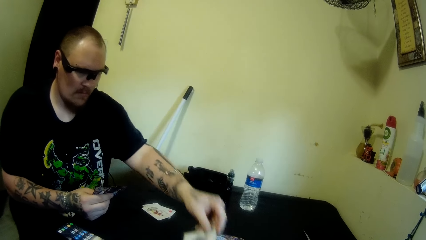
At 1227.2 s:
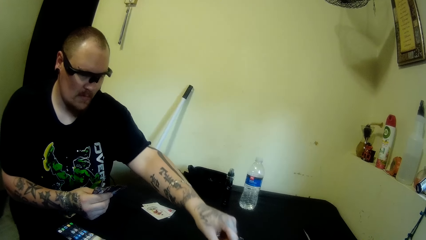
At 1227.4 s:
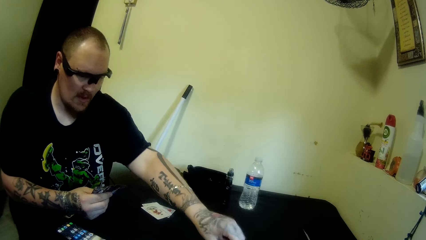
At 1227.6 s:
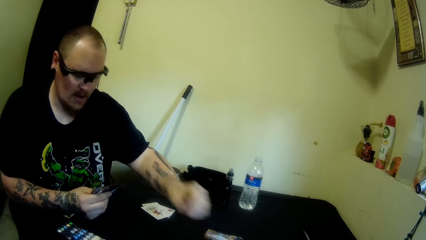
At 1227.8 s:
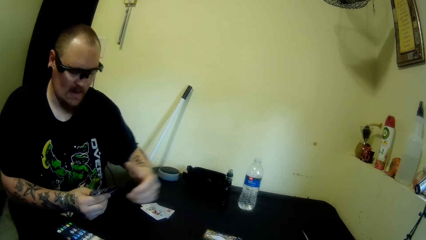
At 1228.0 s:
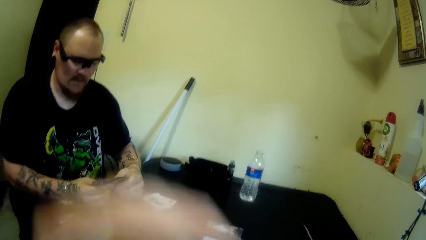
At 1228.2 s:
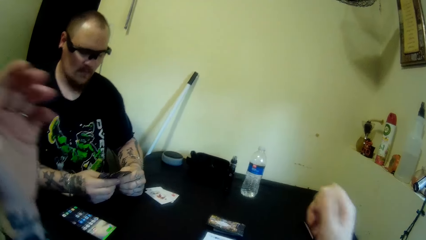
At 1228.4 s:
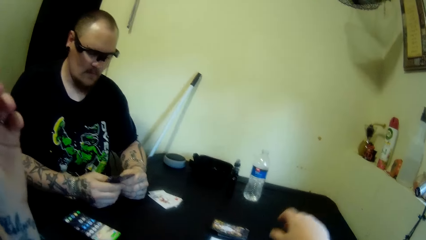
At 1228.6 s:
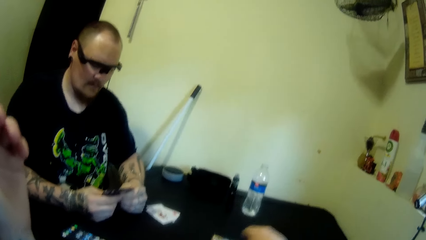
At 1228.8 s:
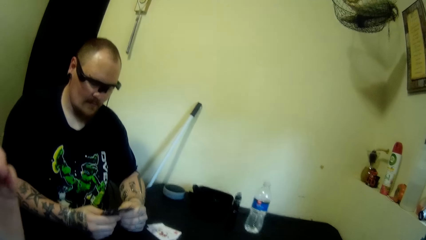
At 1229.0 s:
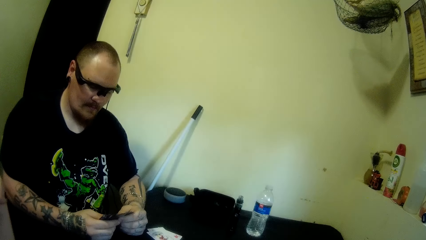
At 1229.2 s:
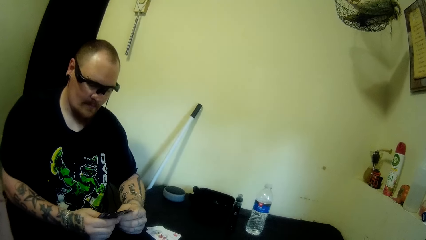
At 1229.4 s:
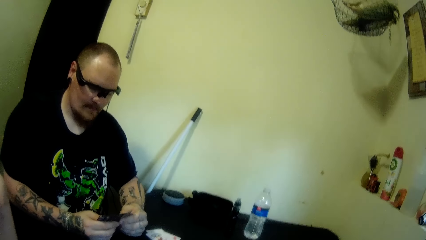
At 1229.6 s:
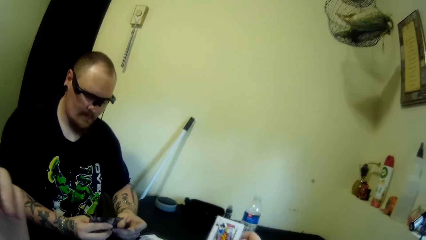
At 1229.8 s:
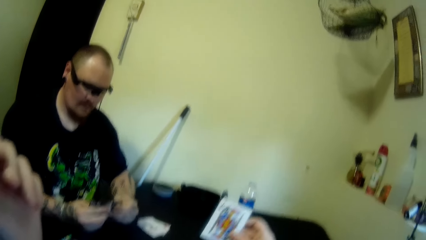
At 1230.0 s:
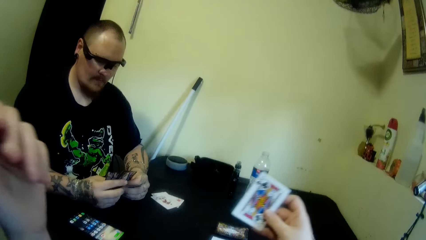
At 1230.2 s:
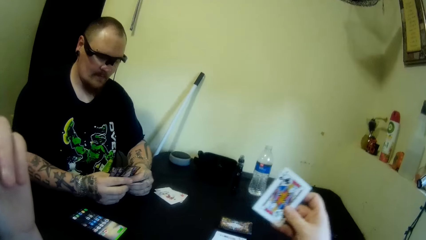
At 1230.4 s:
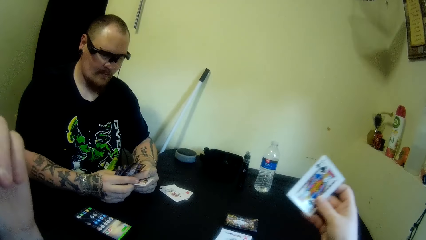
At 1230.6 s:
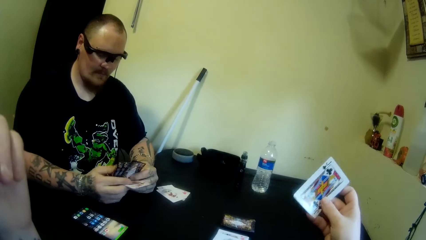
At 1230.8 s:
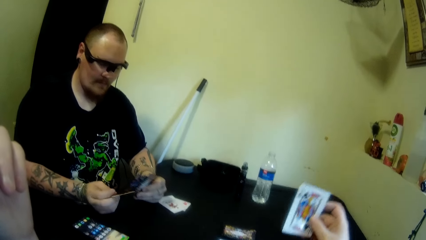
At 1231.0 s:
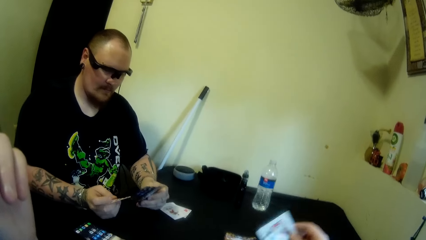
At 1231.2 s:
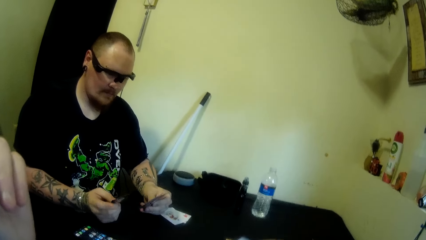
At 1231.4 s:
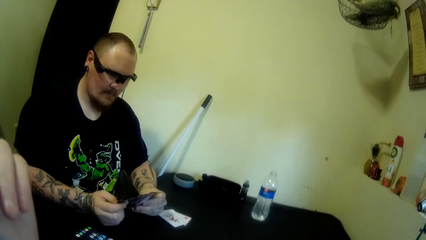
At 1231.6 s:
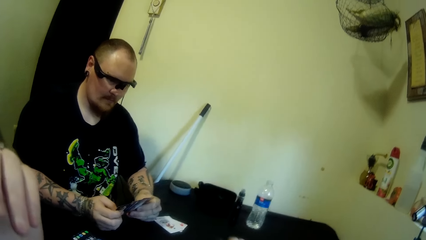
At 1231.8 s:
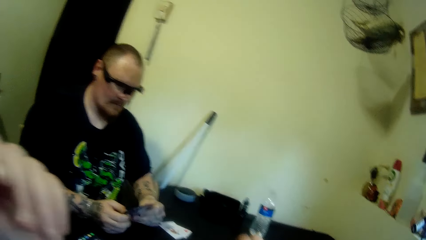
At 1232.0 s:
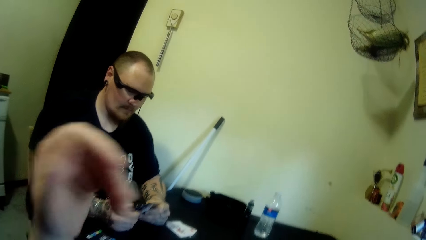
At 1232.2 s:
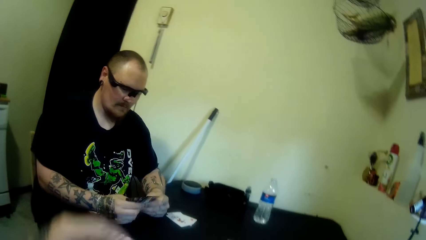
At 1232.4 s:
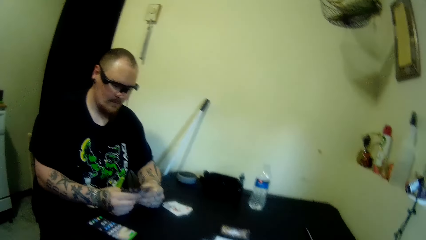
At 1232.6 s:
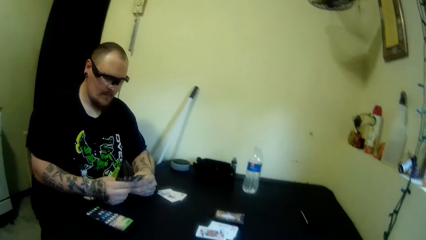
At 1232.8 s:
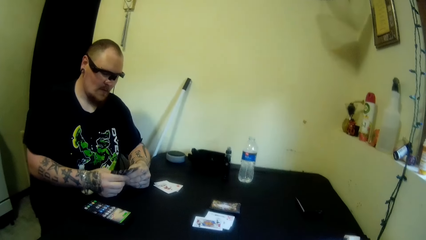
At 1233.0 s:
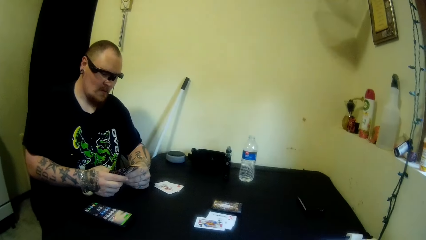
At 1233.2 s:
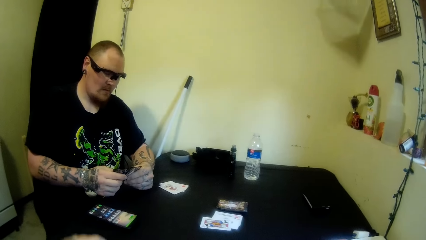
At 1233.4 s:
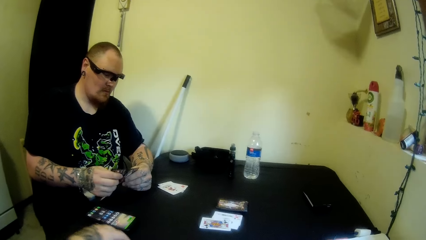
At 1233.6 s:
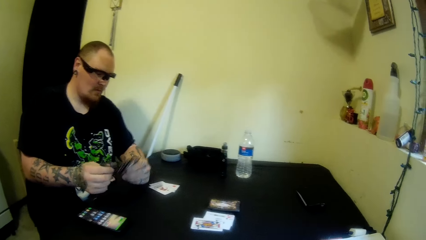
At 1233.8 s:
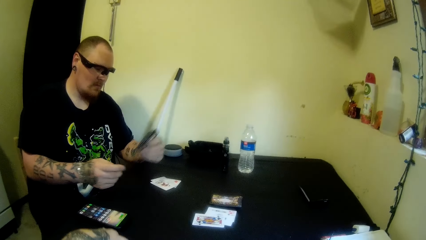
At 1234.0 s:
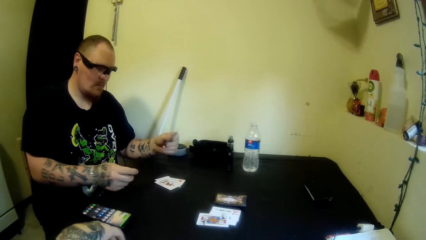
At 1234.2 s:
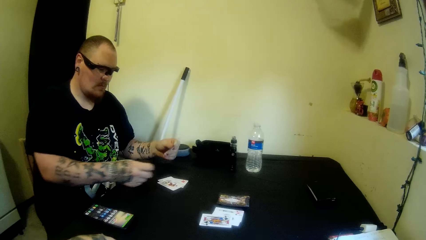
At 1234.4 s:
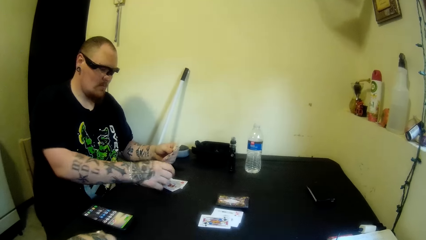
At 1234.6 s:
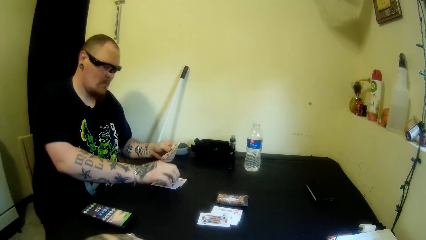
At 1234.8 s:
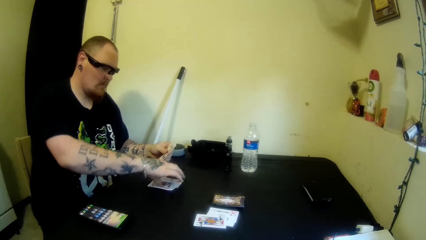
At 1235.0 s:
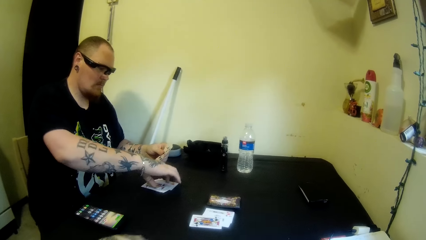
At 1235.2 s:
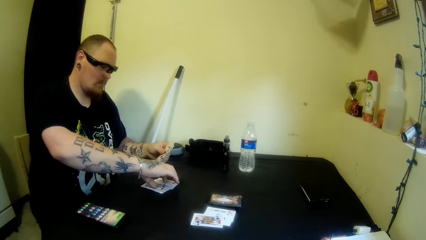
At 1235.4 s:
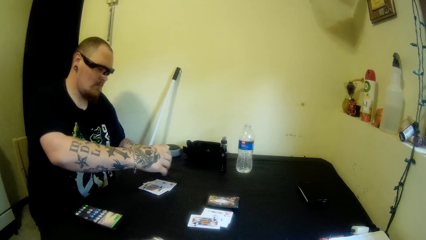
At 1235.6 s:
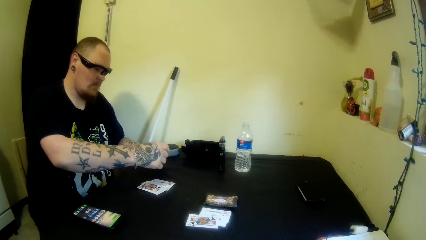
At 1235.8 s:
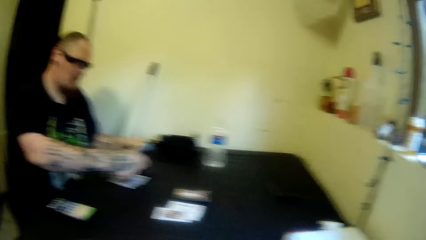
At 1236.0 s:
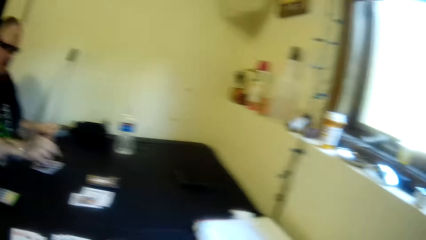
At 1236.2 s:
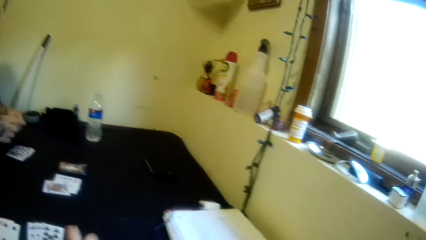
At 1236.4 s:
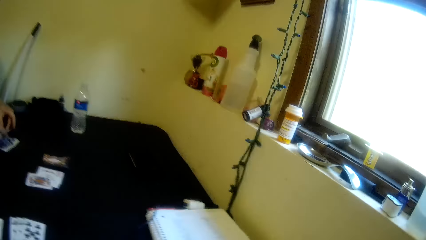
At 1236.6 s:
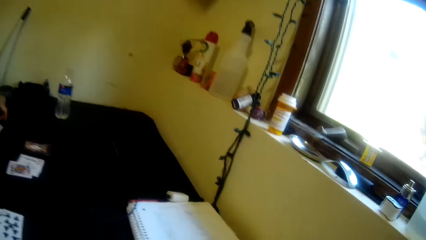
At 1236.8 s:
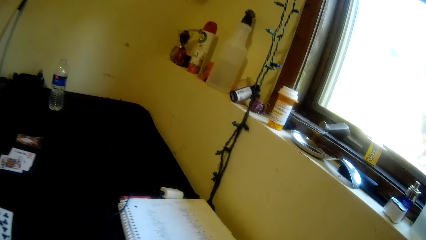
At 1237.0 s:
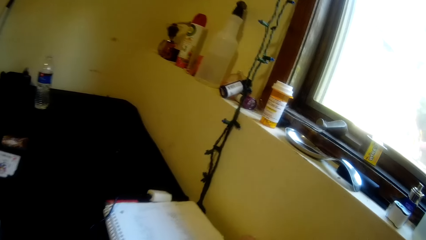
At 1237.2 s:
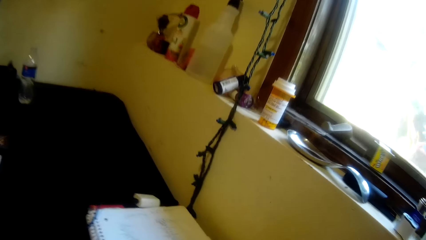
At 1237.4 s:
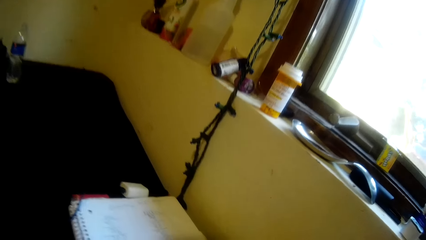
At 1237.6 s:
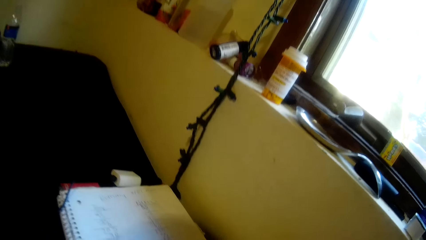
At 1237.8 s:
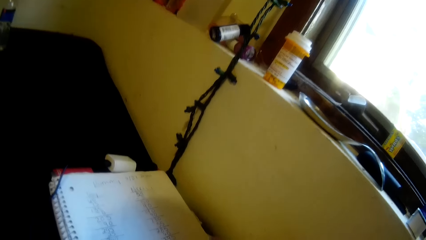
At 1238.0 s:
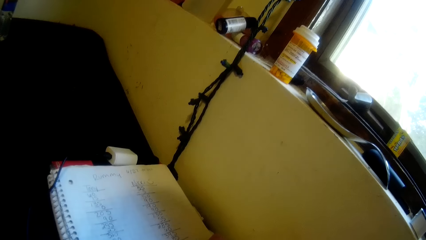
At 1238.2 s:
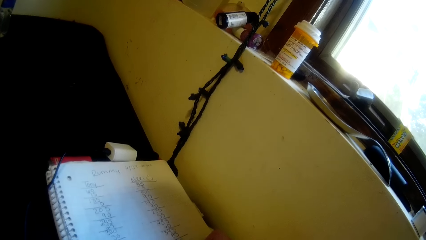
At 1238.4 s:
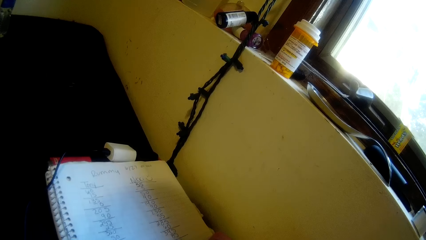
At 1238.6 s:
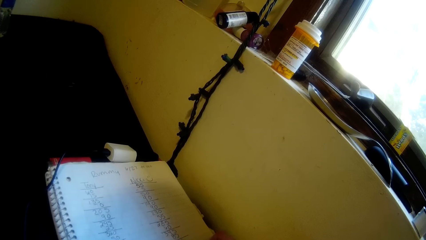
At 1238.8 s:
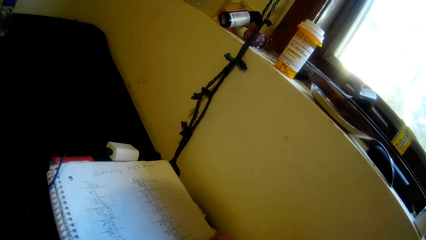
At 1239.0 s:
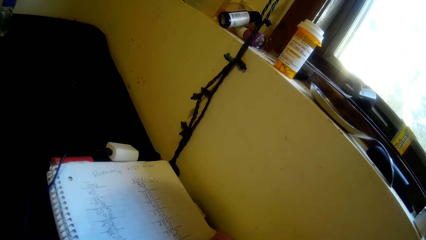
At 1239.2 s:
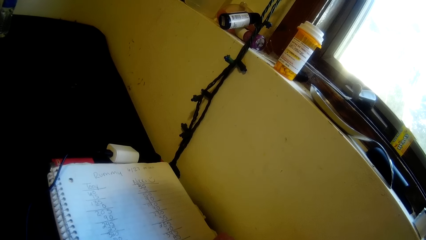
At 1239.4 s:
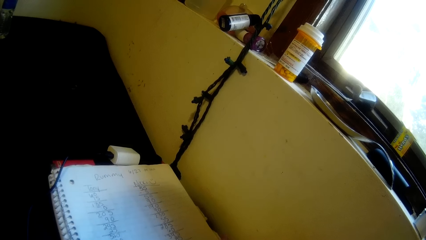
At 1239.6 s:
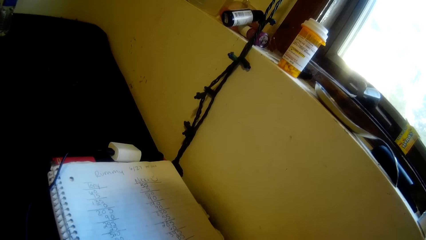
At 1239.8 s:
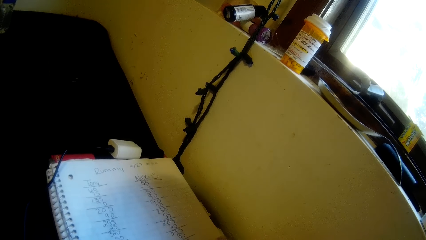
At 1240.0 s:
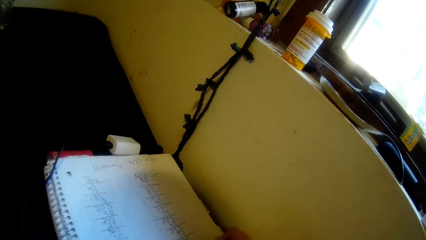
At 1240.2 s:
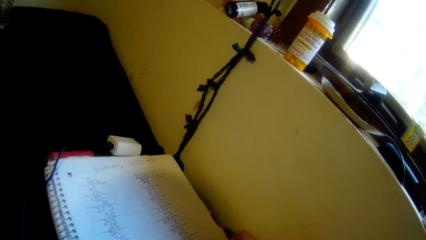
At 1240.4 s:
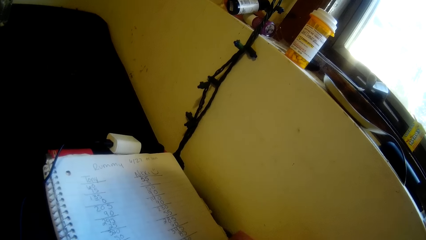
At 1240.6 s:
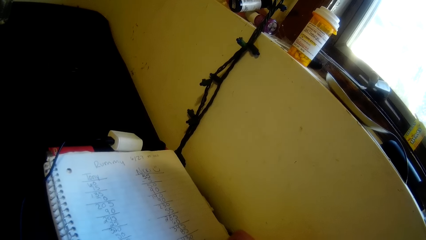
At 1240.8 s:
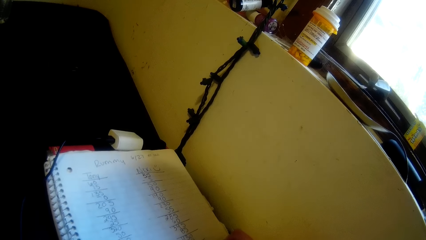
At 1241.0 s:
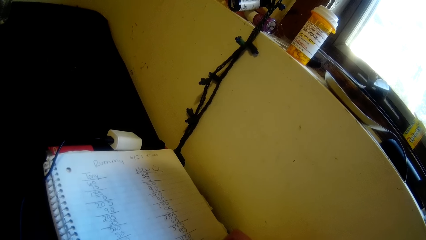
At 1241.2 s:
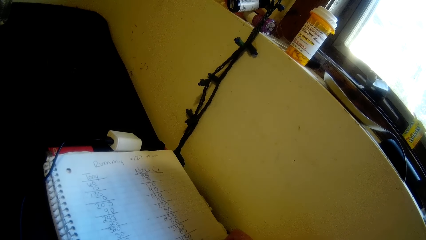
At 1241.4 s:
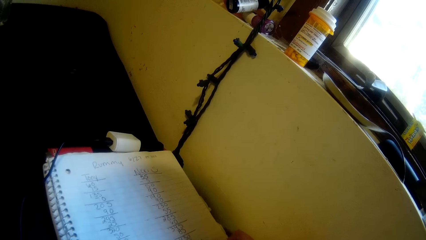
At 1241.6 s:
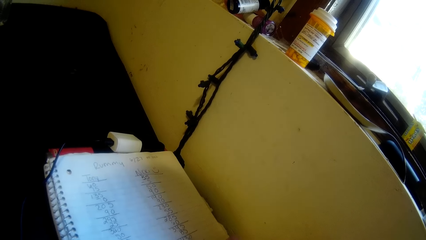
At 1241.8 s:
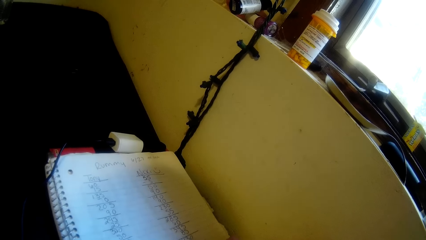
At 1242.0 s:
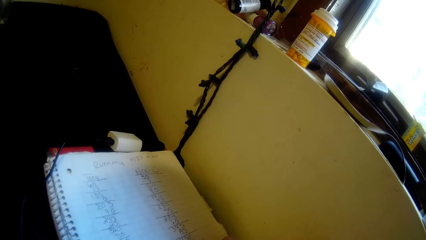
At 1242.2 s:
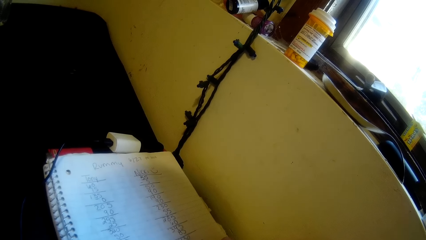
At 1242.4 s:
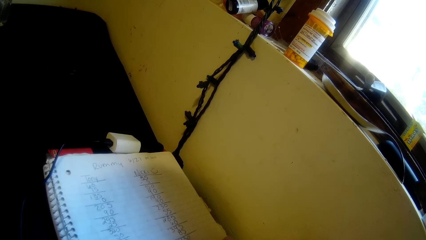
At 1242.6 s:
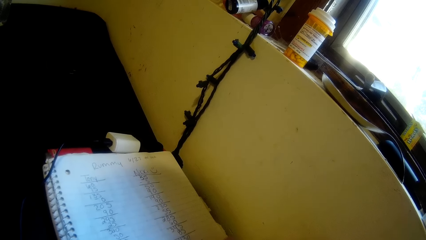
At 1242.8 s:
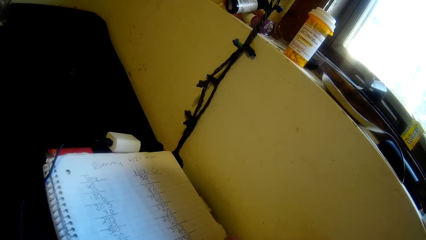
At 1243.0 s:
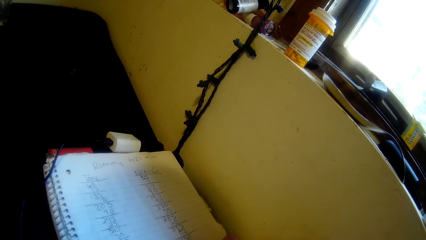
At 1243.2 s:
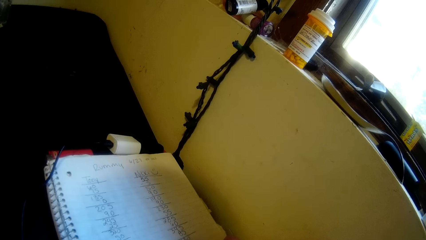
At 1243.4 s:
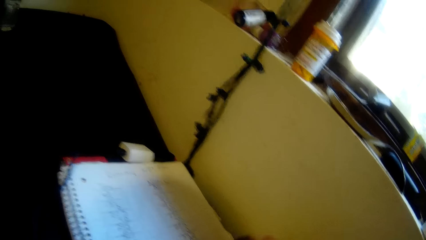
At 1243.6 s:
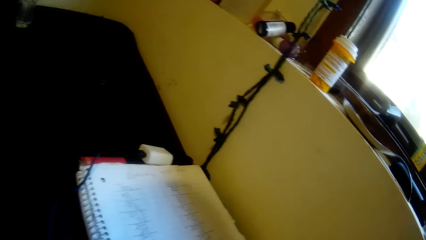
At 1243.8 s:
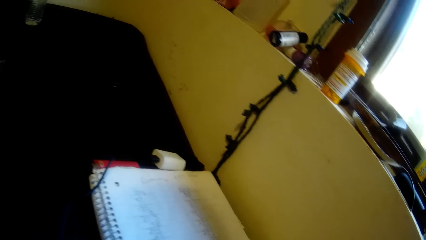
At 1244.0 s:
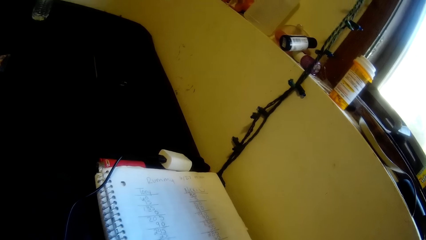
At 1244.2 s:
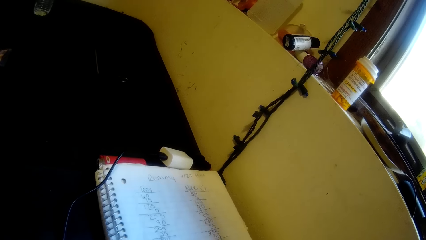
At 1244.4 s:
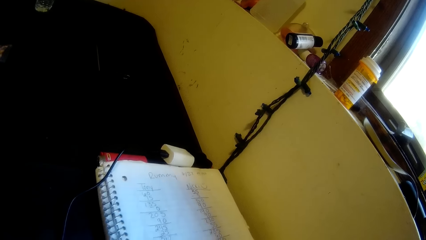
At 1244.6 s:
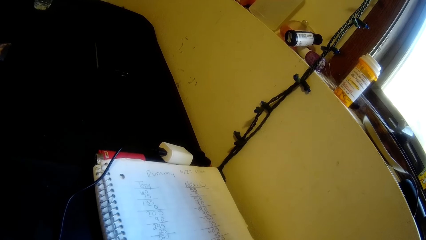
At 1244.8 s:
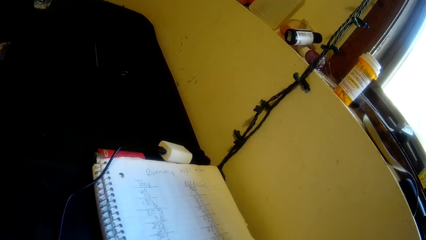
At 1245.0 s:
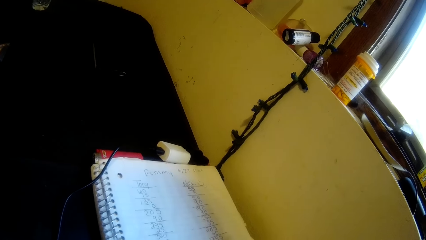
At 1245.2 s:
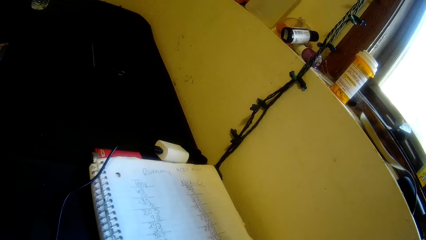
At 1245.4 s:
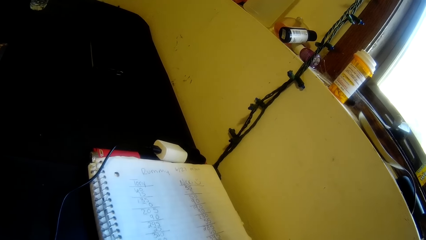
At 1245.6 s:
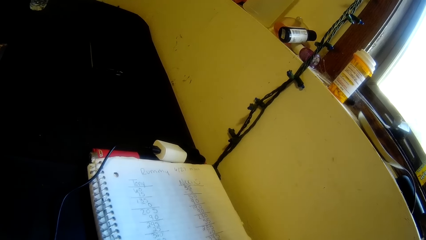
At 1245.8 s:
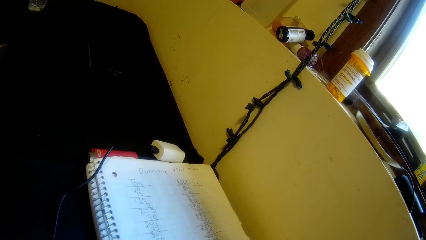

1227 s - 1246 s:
The man puts the playing cards on the table and swings a hand. The camera wearer swings a hand. The man holds the playing cards. The camera wearer touches something, swings a hand, and puts a card on the table. The man spreads the playing cards. The camera wearer swings a hand. The man swings a hand, moves the playing cards on the table, and swings a hand. The camera wearer turns the head right. The man drops the playing cards on the table. The camera wearer moves forward and looks at a book.
